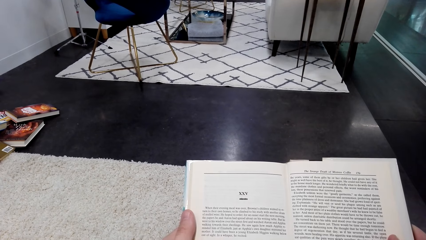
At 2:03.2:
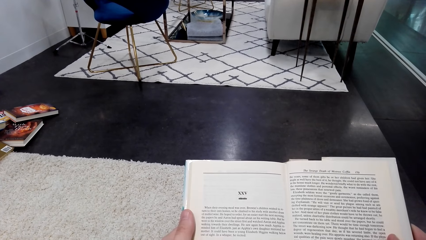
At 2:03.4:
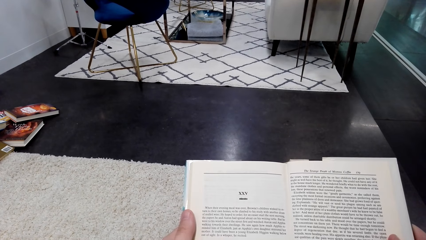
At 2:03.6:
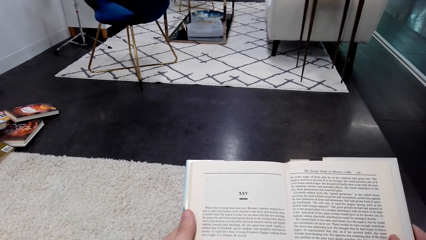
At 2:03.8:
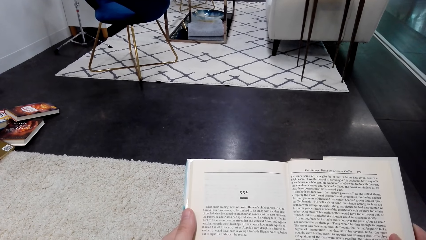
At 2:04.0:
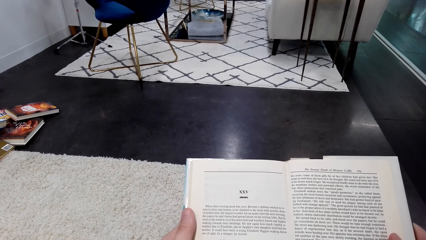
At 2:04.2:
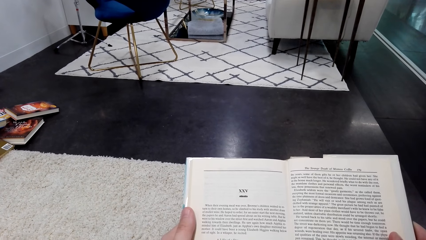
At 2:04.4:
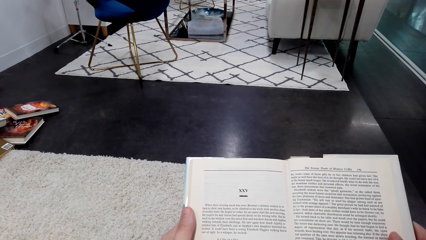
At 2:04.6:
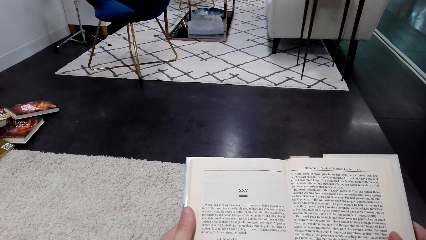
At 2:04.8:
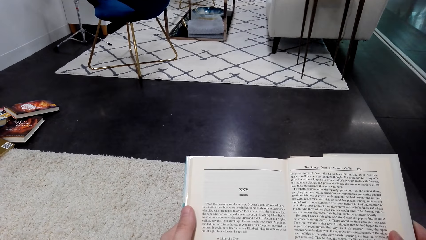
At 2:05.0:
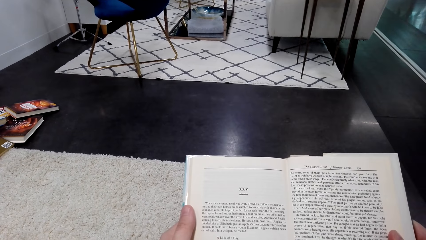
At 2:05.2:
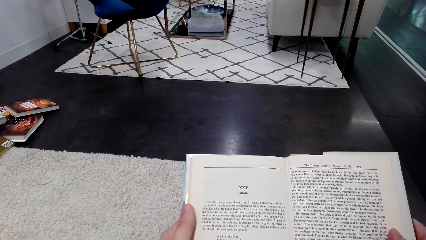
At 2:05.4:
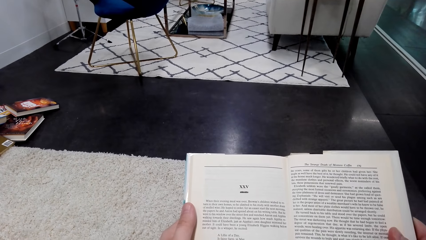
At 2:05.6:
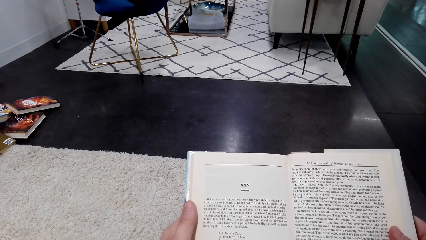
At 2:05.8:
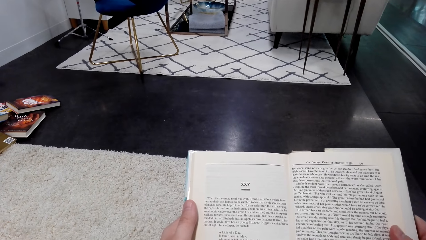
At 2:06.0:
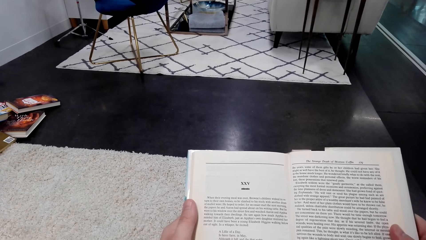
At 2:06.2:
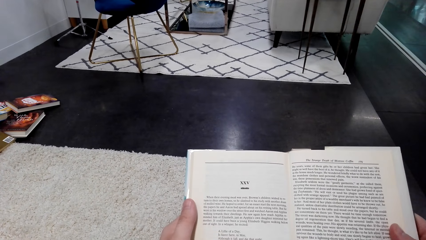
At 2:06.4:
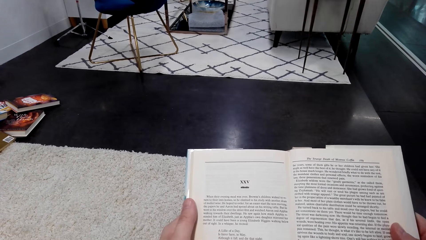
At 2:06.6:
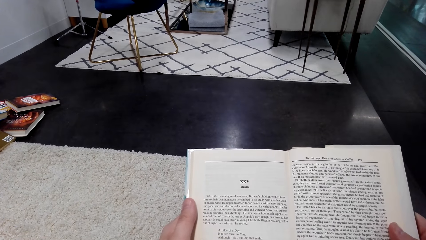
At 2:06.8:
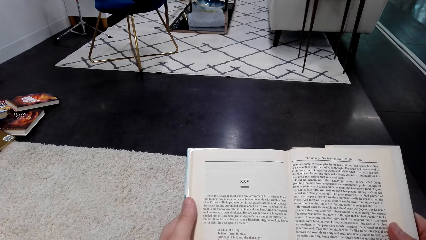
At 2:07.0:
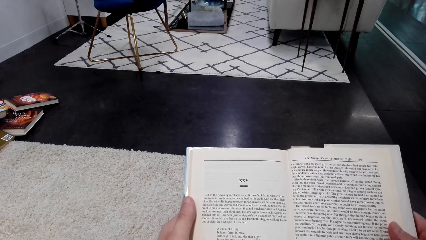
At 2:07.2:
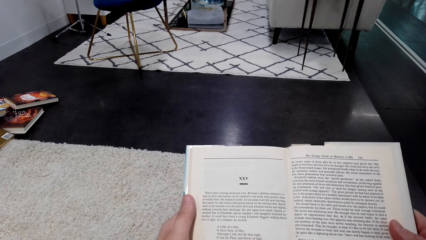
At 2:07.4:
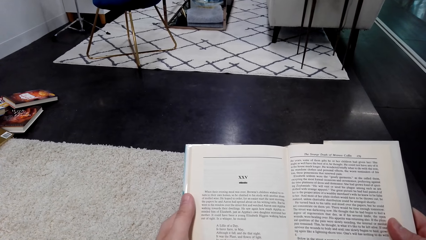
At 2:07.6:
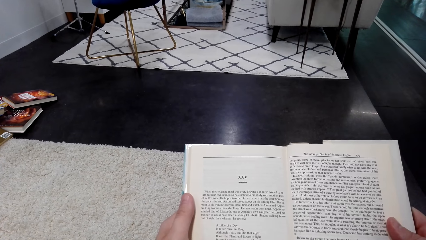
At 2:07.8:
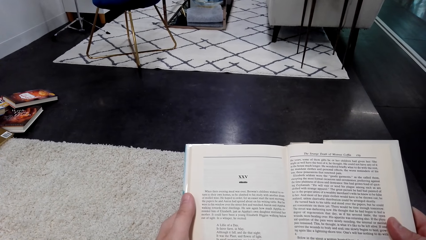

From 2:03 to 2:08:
The camera wearer reads the book.

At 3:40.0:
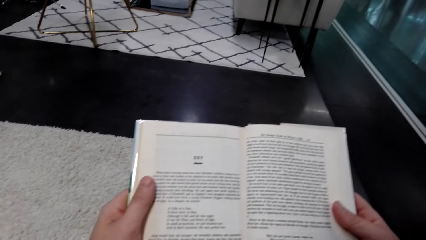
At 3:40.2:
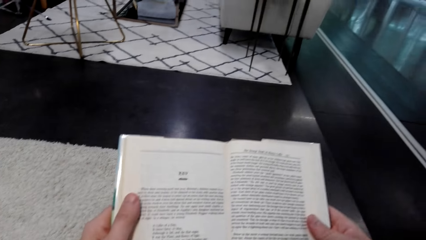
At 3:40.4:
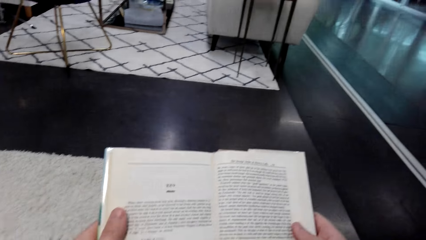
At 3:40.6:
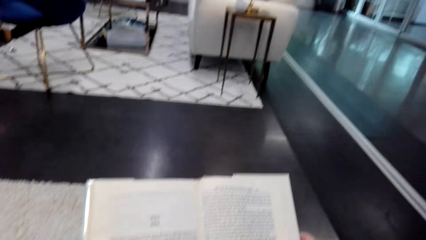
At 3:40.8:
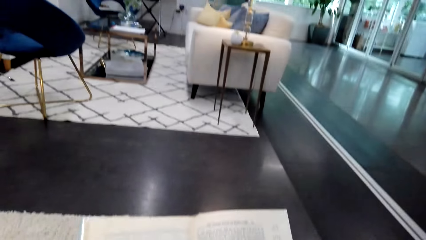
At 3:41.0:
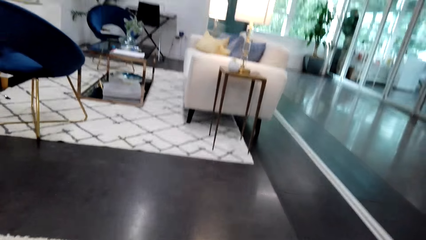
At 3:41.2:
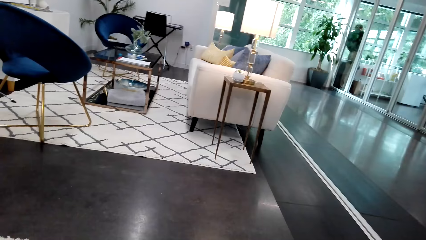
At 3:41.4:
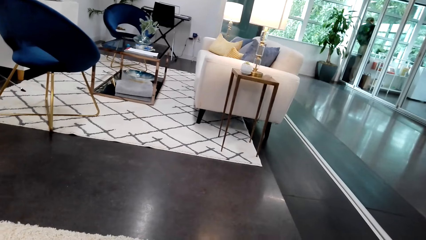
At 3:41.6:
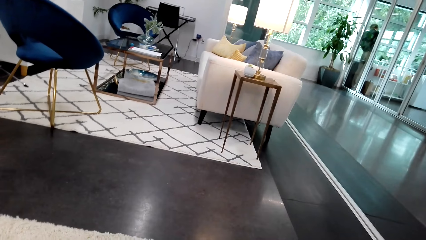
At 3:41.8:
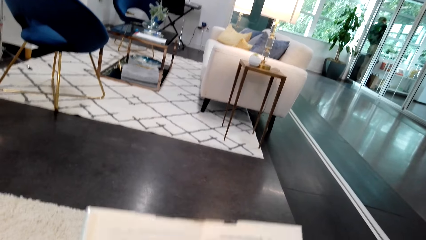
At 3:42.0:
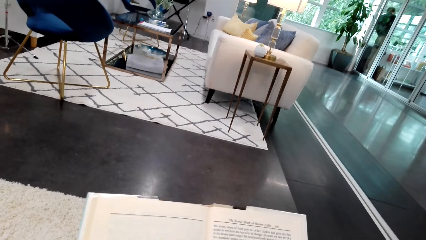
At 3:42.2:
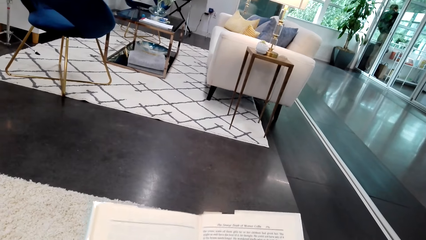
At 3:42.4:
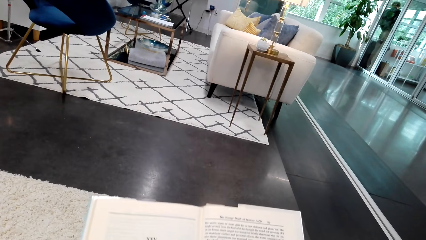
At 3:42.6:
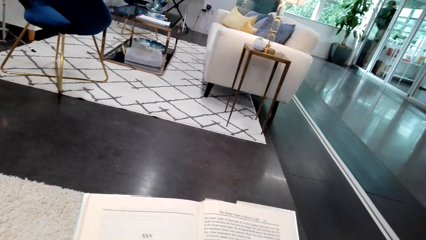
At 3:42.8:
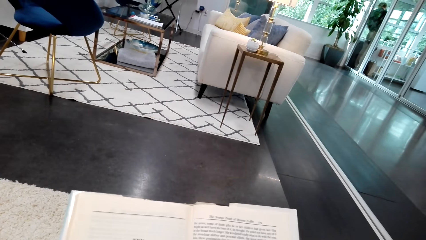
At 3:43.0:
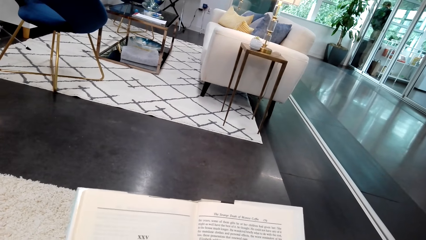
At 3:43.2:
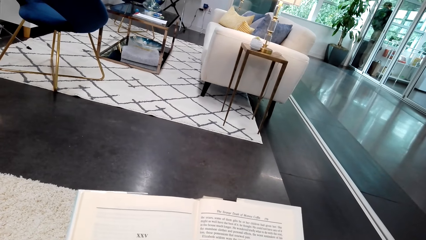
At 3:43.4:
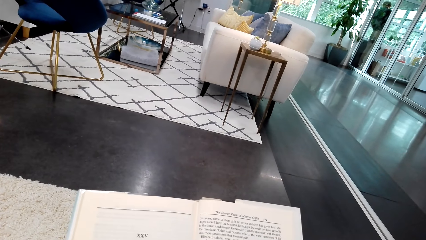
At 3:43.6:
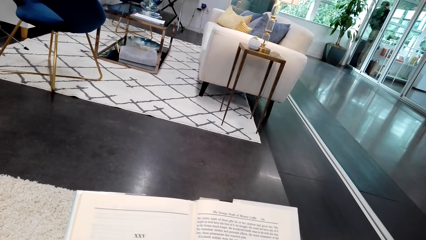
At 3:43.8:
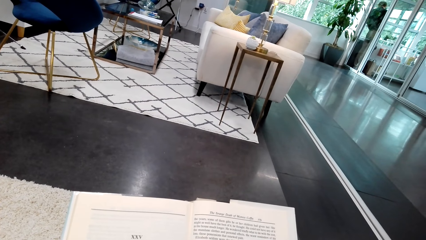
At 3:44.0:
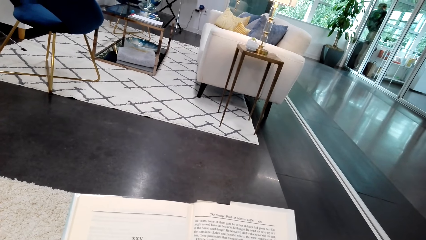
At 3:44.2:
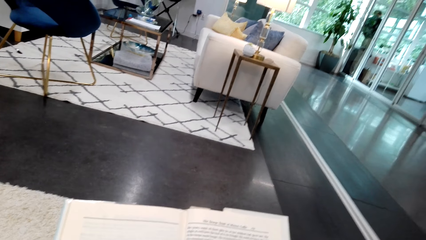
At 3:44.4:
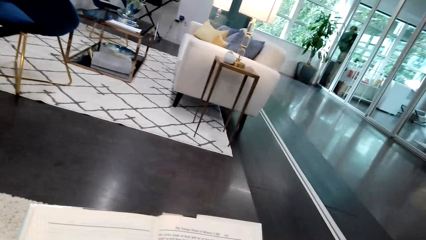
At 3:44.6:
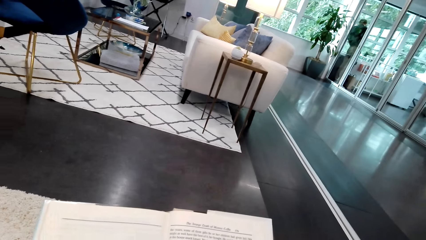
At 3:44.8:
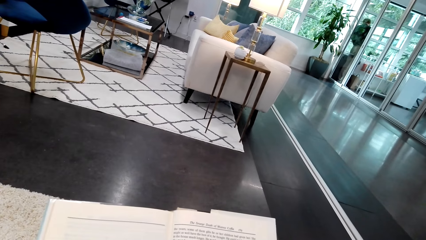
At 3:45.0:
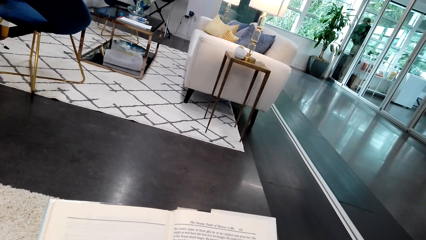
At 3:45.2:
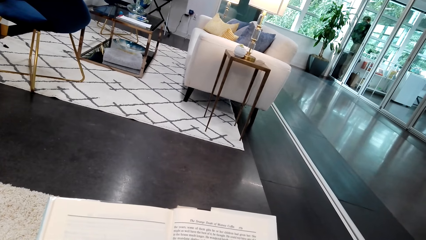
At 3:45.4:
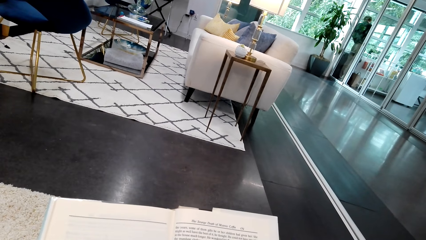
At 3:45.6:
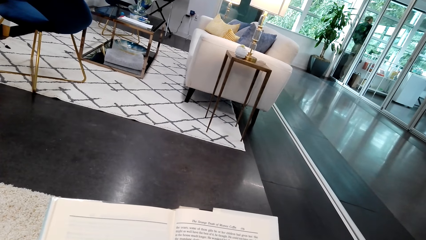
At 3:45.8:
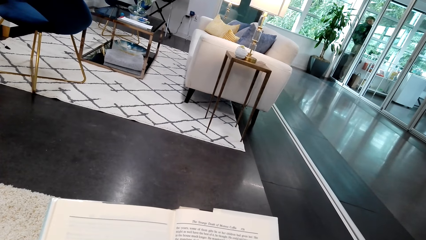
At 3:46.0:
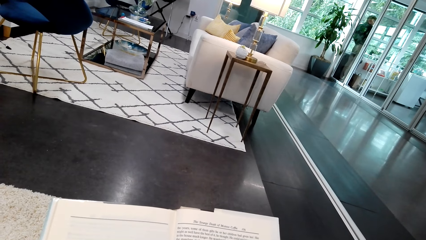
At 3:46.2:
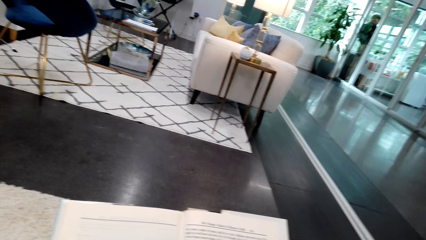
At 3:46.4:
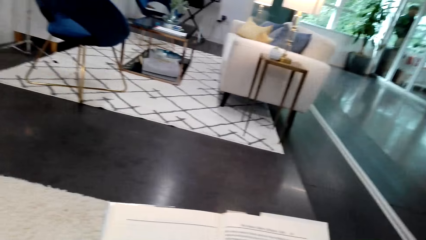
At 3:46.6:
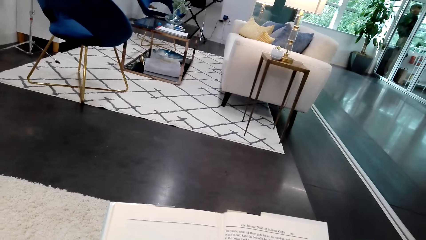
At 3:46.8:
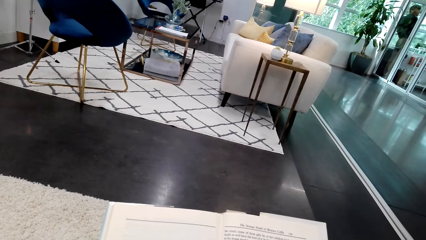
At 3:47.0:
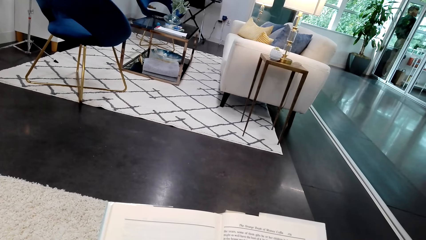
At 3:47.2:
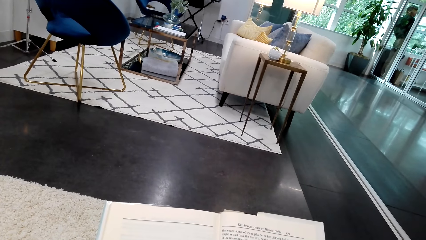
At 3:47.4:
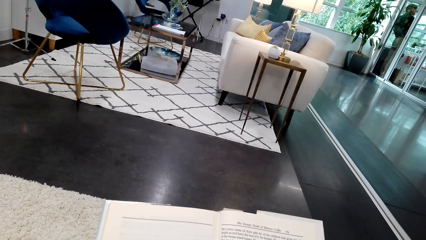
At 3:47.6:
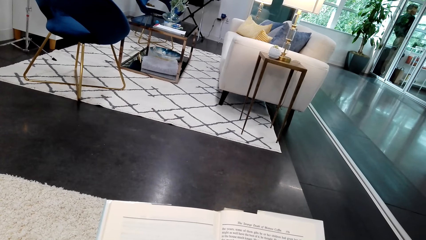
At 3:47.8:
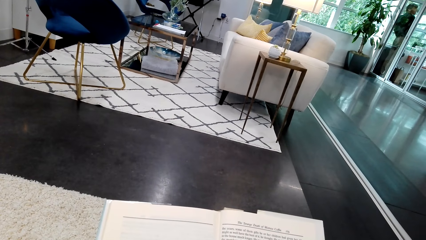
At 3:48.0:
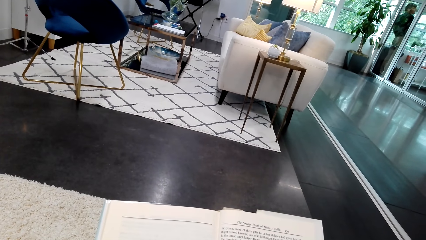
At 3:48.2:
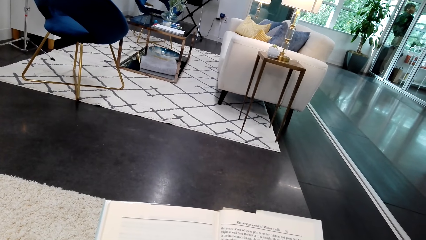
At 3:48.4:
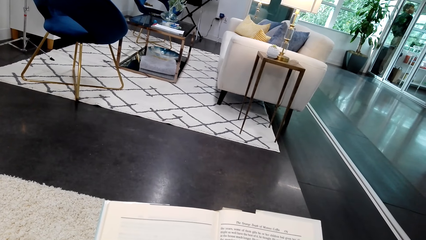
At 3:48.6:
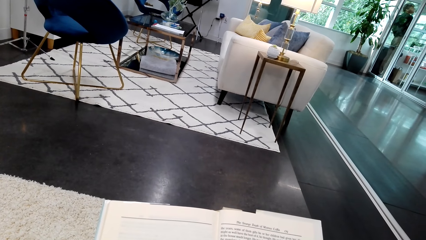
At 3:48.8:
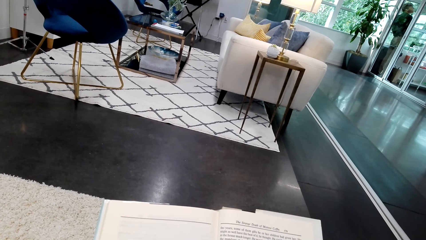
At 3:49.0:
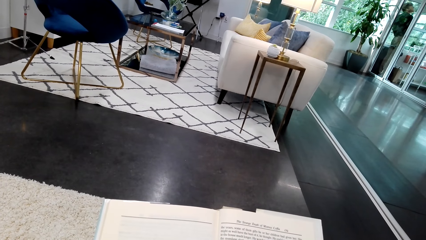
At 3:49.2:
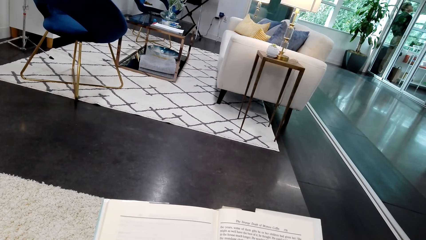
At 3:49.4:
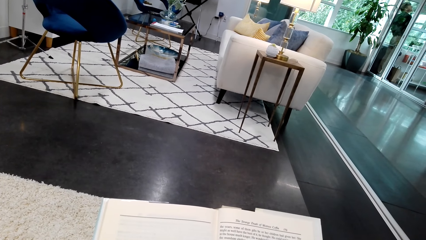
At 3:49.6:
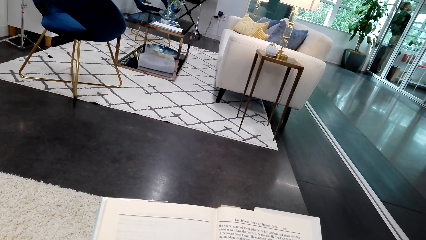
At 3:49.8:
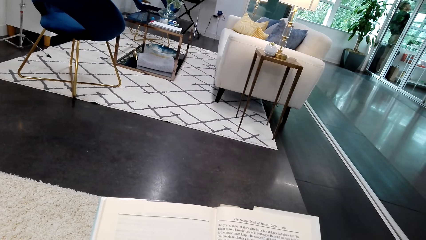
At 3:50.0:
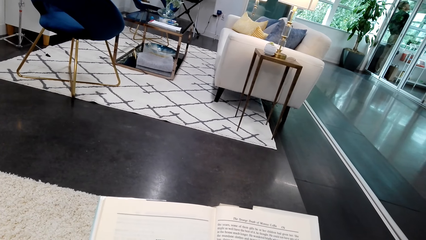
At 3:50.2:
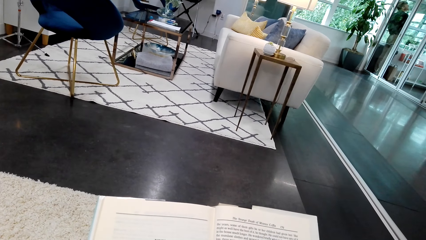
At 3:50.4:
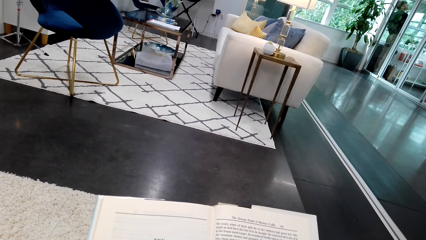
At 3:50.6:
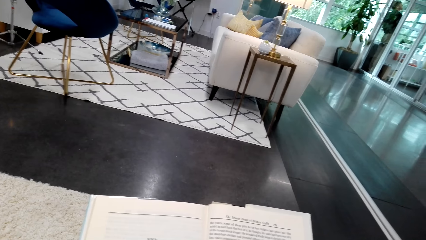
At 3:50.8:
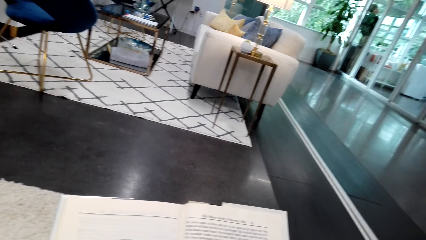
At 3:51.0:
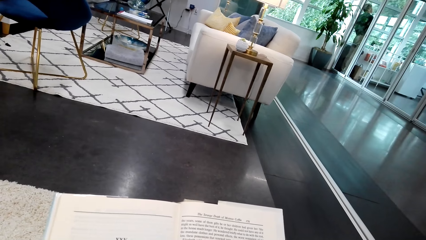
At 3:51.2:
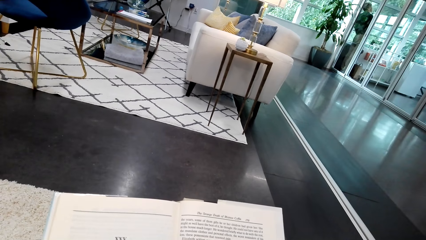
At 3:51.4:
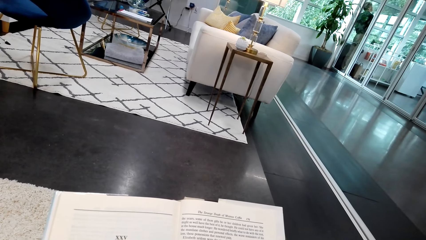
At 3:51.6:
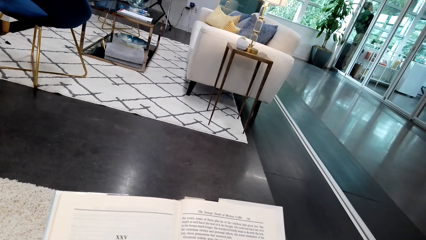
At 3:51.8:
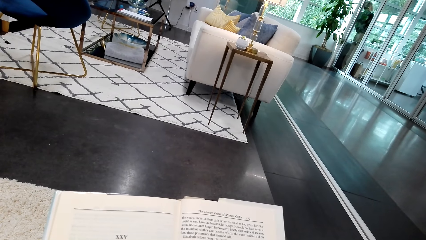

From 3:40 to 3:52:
The camera wearer looks around. They read the book.
